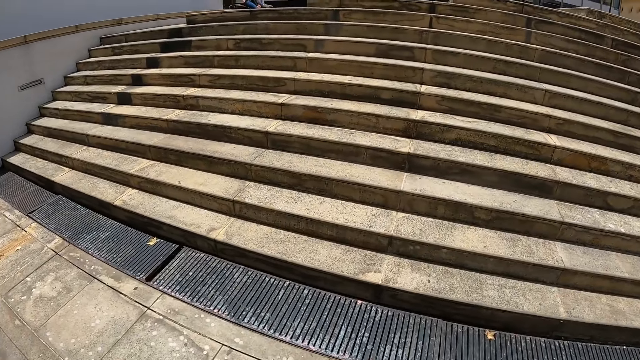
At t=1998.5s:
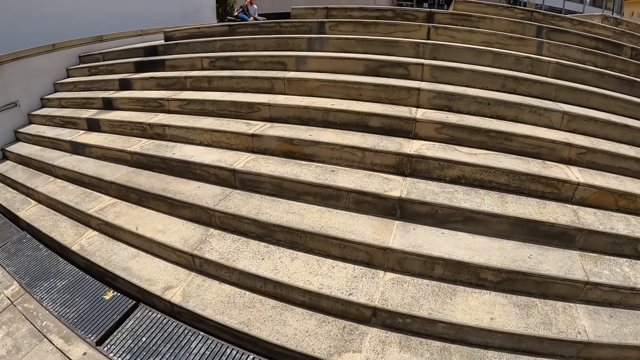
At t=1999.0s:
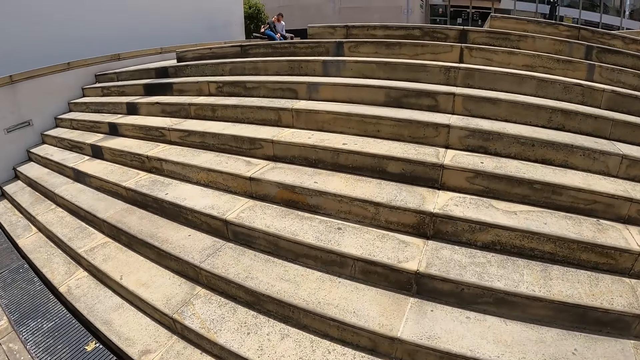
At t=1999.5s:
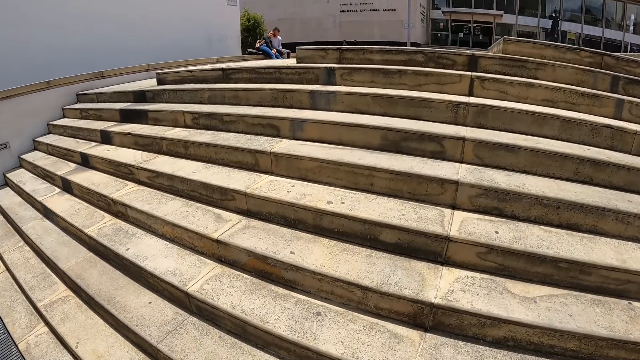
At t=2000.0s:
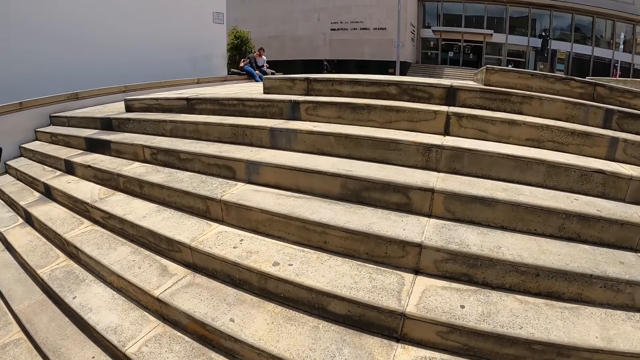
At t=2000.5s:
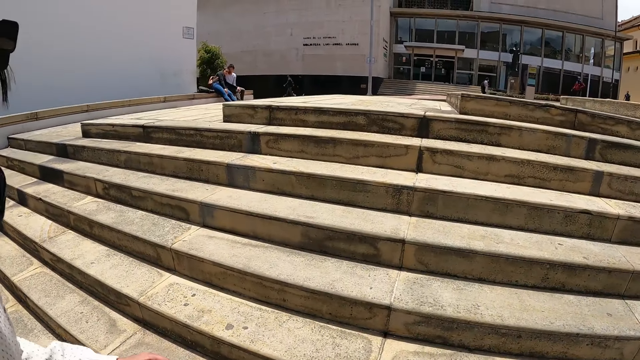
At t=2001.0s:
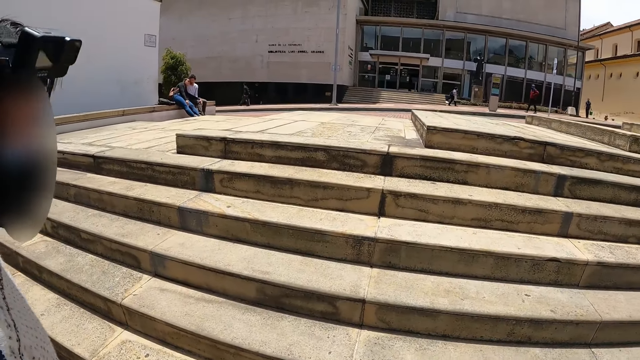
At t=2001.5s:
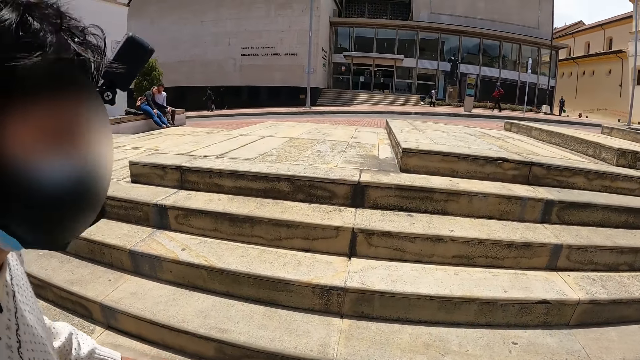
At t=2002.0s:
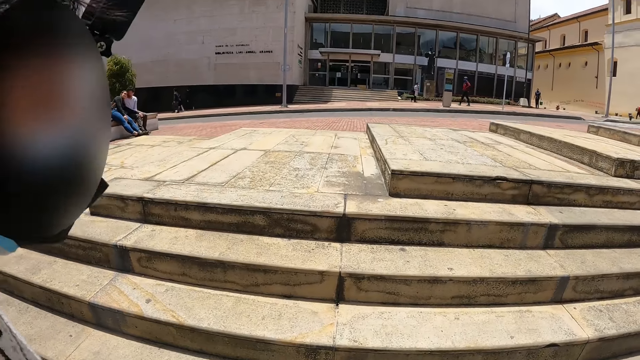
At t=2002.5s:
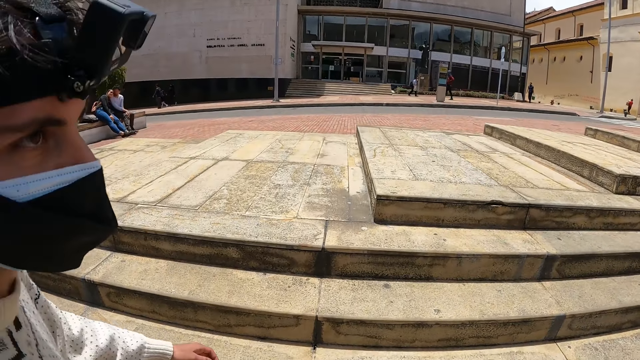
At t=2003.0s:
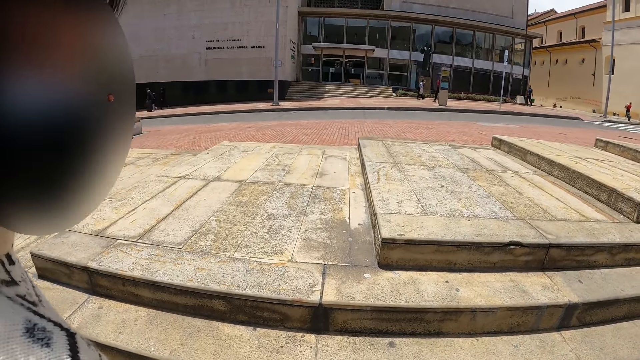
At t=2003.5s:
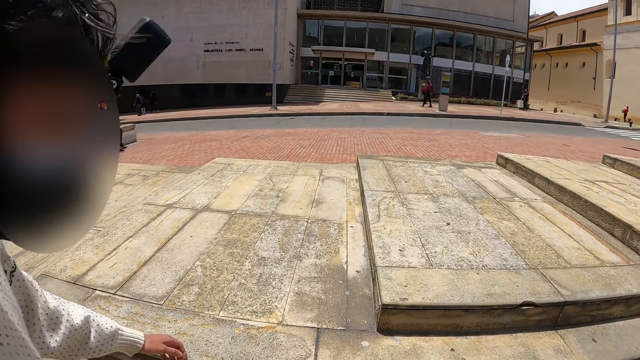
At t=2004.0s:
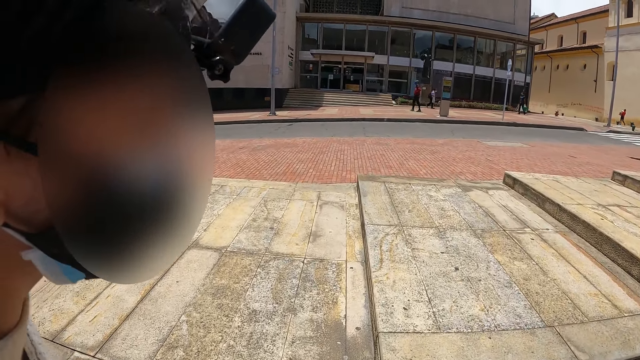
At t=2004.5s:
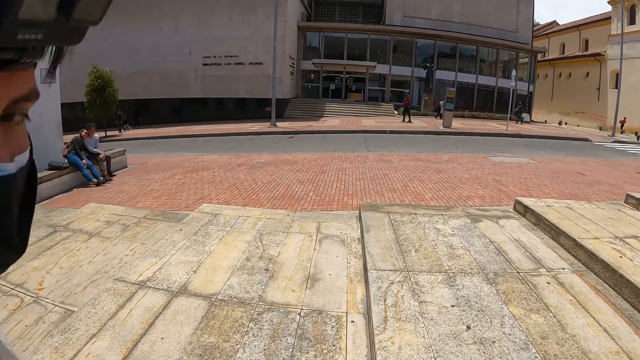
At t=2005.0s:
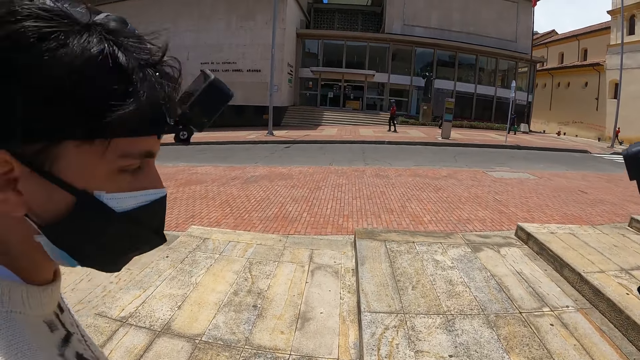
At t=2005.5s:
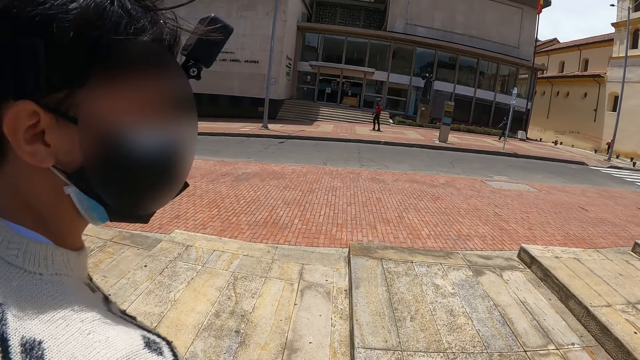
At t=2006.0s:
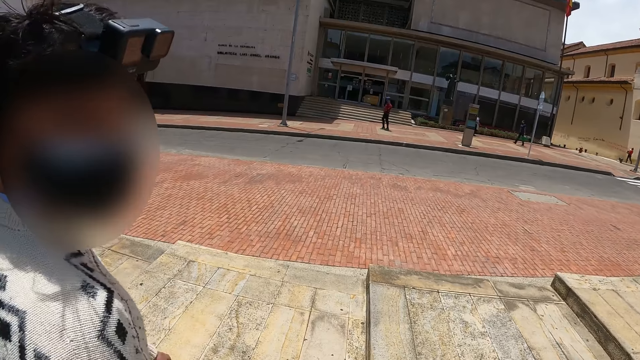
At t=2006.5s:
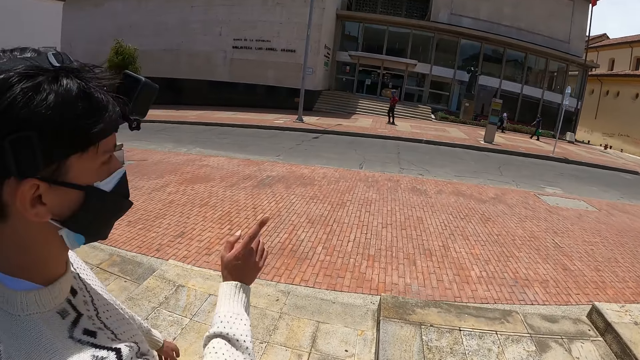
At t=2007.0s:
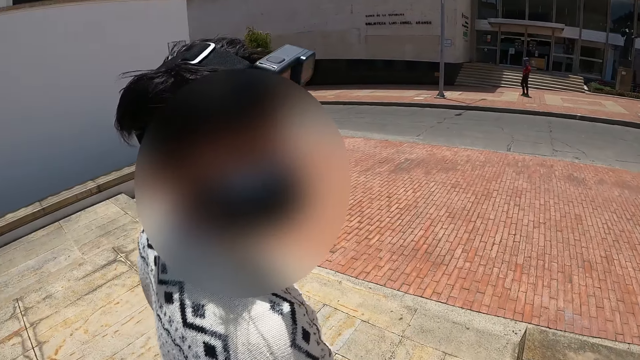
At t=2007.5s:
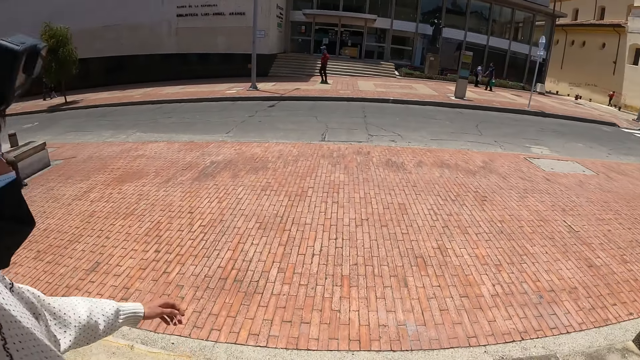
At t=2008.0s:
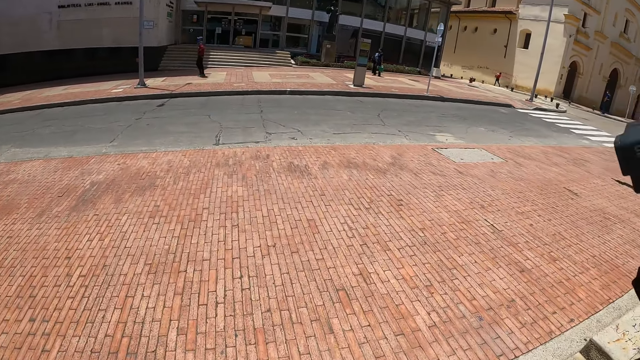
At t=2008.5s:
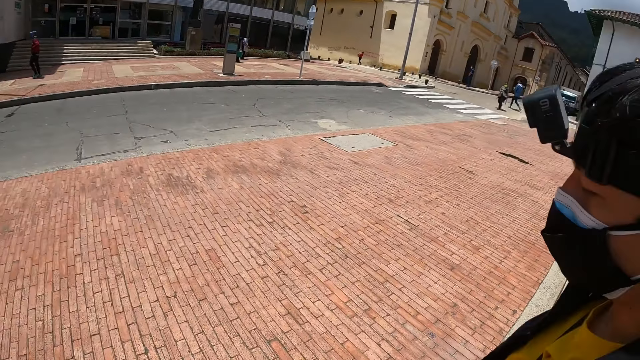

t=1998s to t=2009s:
The camera wearer climbs the stairs. They look at a person. They converse with a man and another man. The other man moves his hand. The camera wearer converses with the first man and the other man.

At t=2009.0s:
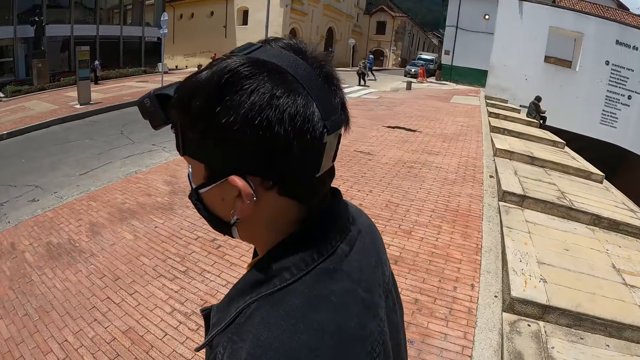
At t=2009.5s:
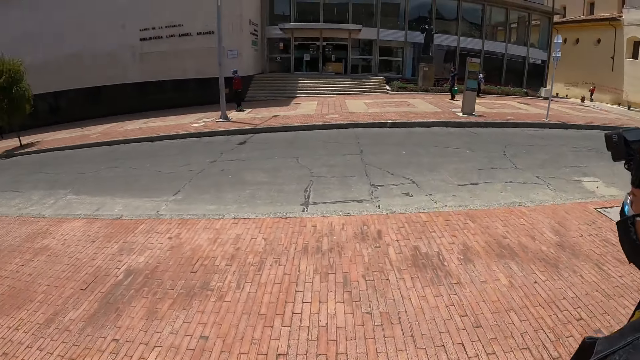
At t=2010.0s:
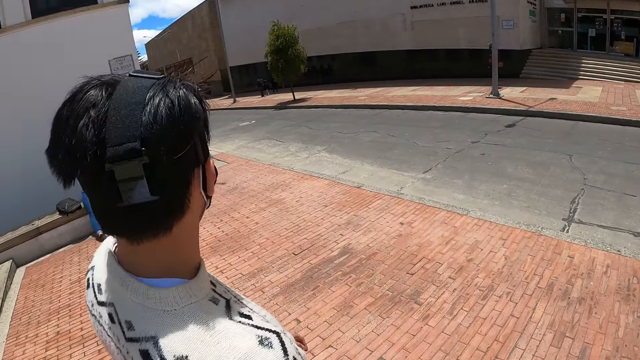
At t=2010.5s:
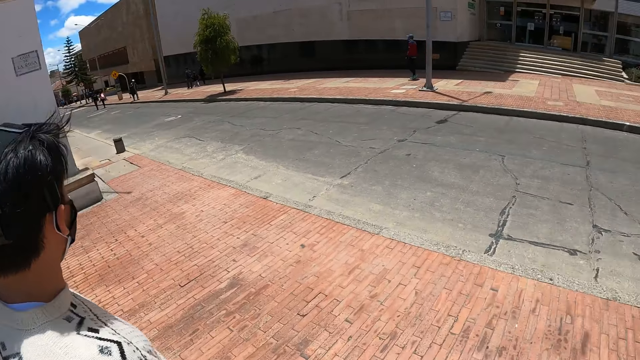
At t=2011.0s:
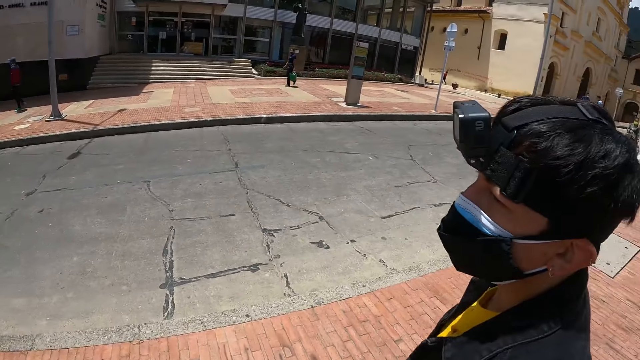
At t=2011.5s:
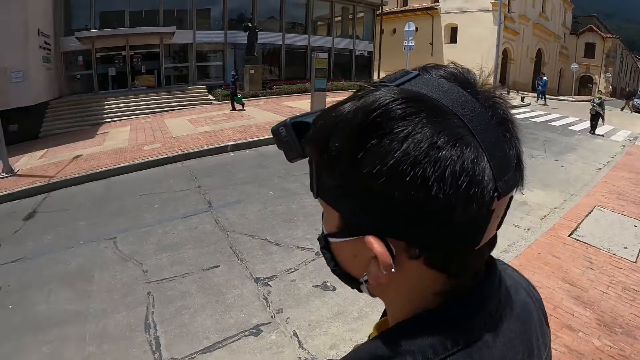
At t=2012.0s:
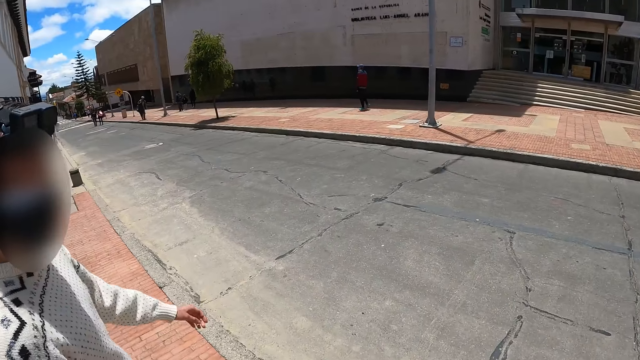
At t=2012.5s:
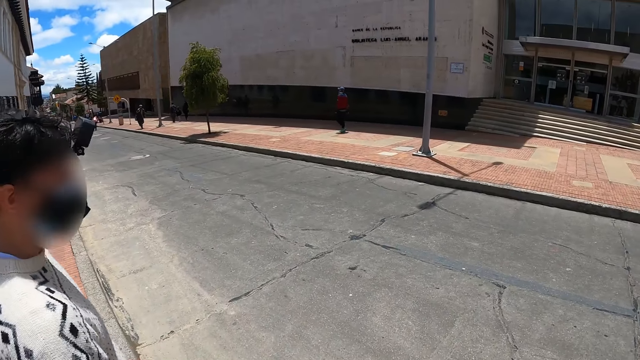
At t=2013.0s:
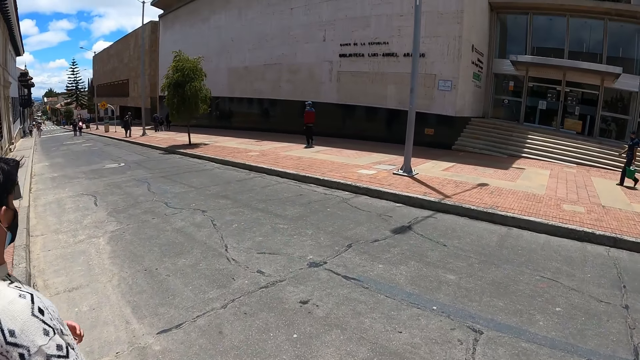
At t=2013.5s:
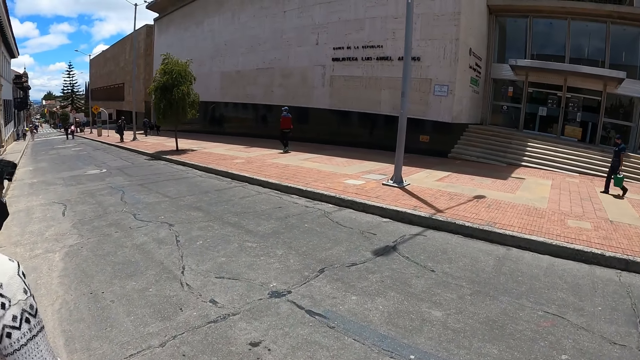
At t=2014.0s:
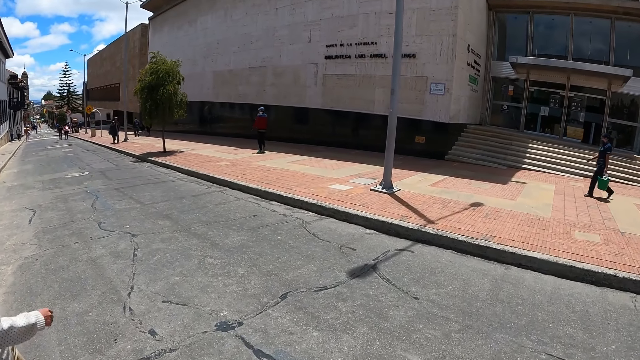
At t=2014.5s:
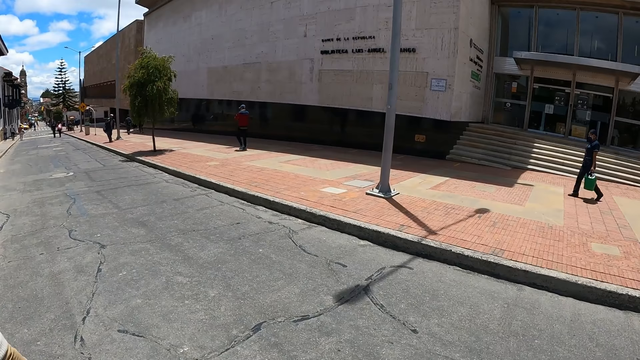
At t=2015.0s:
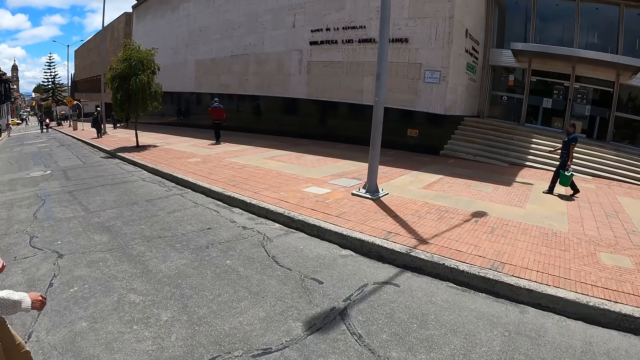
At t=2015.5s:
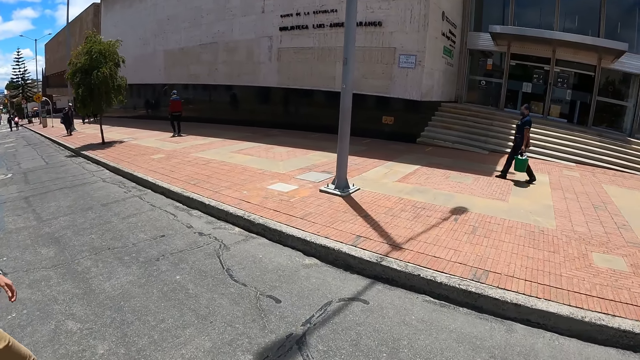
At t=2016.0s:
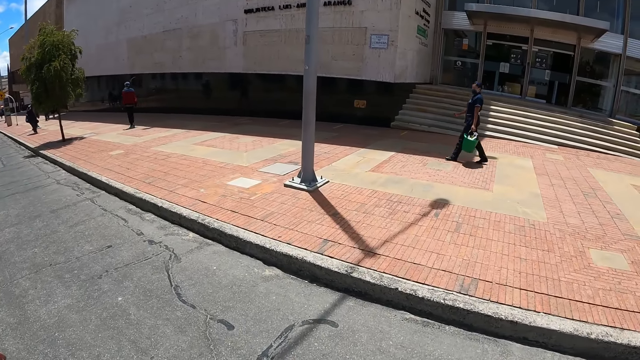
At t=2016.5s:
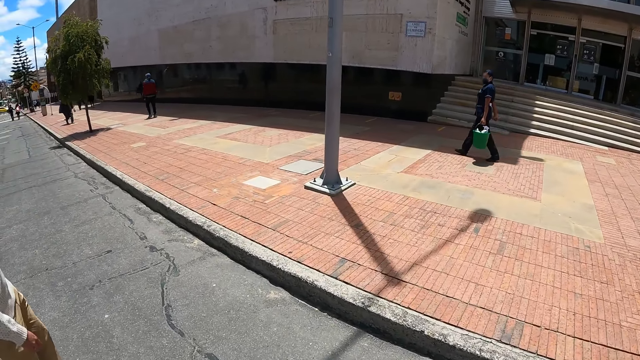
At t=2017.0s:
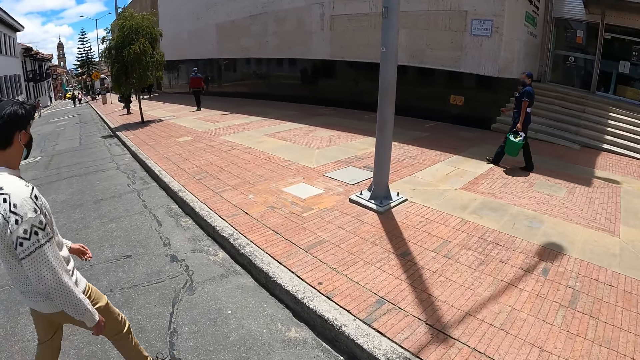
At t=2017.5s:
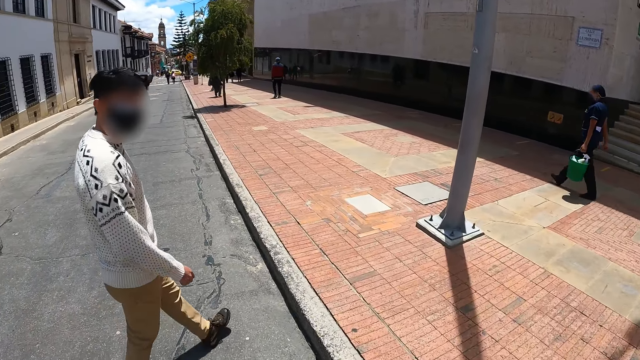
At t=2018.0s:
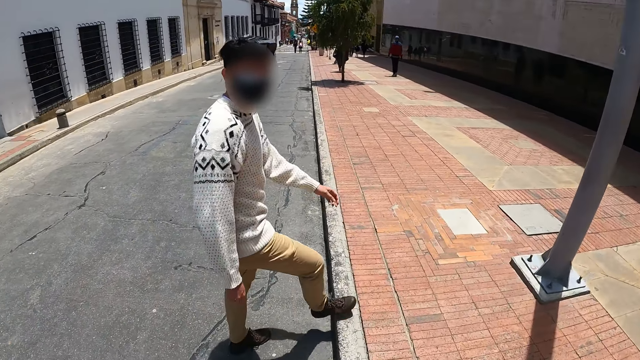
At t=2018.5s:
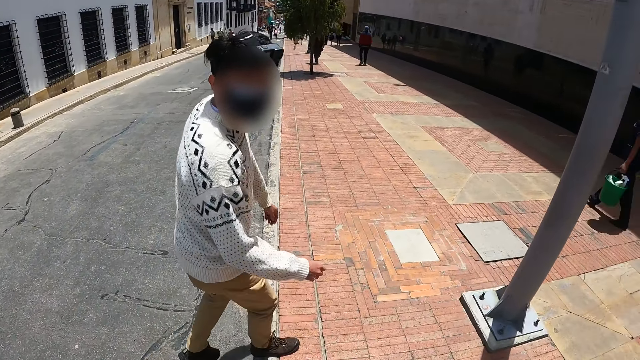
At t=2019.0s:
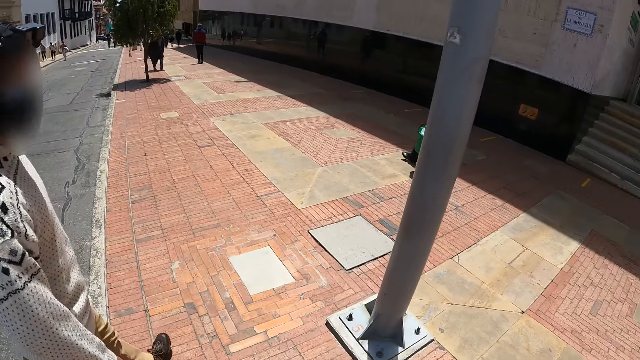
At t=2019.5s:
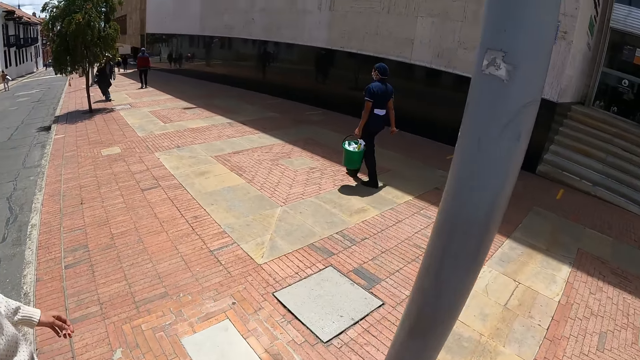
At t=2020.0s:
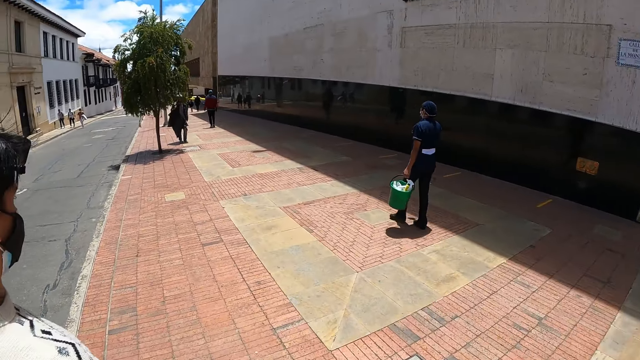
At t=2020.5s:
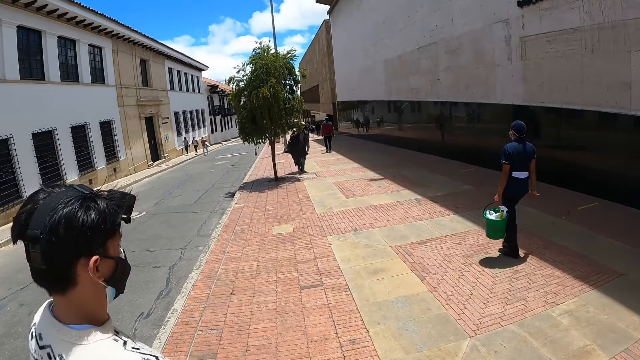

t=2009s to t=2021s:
The camera wearer looks at a person. They look at another person. They look at the first person. They walk on the road. They cross the road. They converse with a man.
